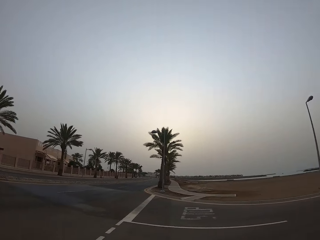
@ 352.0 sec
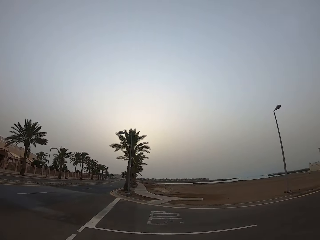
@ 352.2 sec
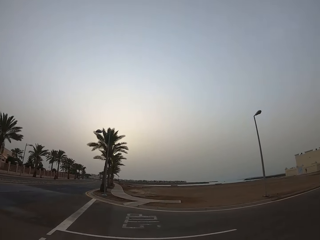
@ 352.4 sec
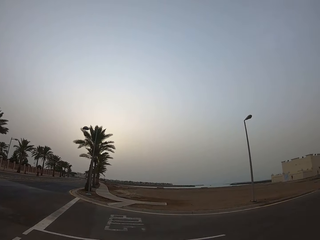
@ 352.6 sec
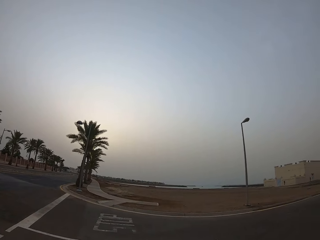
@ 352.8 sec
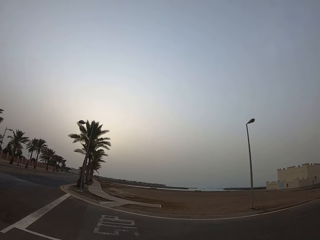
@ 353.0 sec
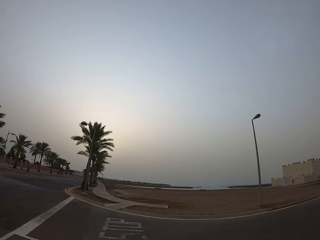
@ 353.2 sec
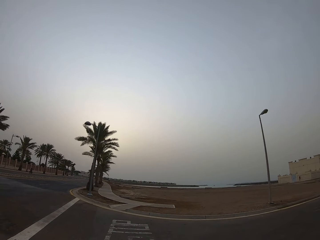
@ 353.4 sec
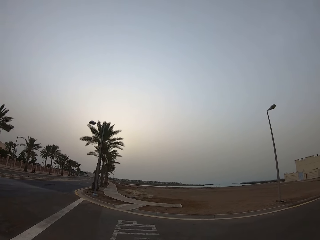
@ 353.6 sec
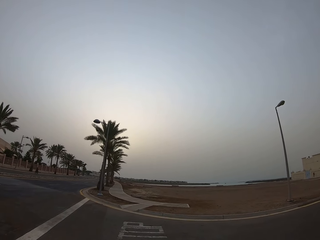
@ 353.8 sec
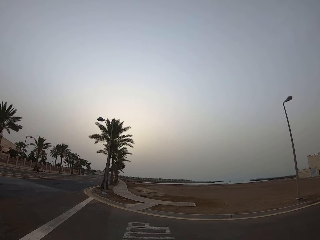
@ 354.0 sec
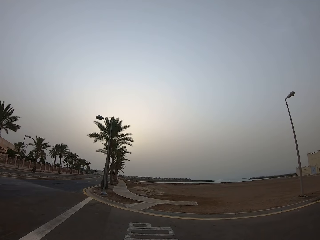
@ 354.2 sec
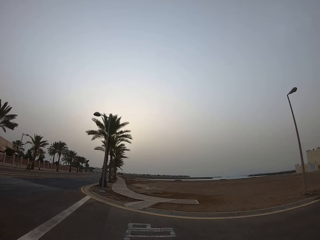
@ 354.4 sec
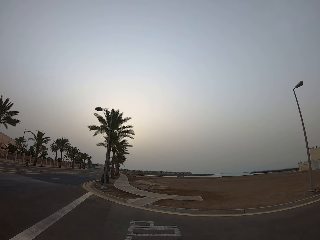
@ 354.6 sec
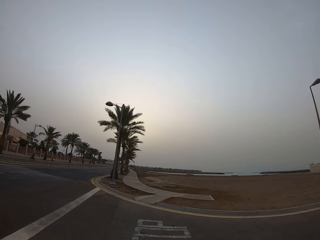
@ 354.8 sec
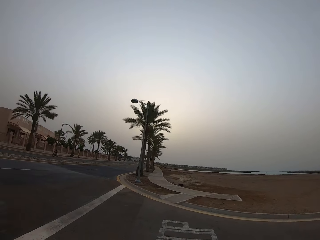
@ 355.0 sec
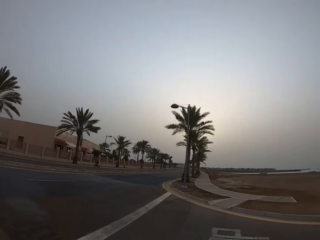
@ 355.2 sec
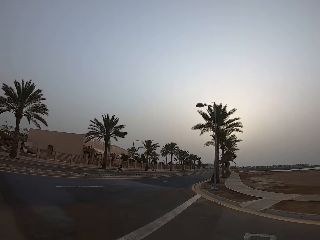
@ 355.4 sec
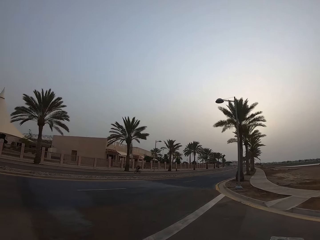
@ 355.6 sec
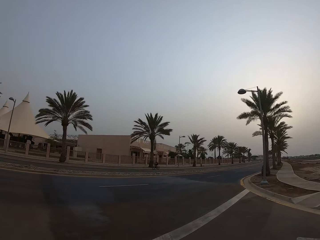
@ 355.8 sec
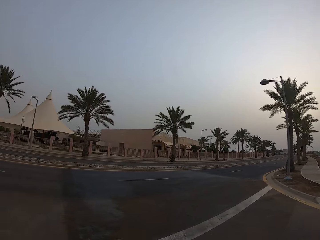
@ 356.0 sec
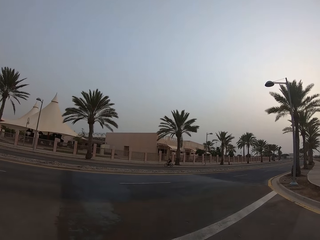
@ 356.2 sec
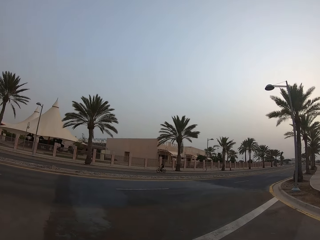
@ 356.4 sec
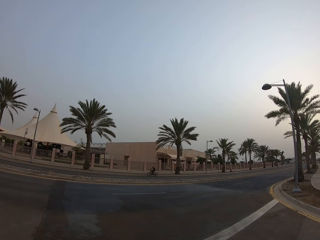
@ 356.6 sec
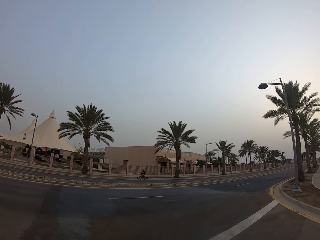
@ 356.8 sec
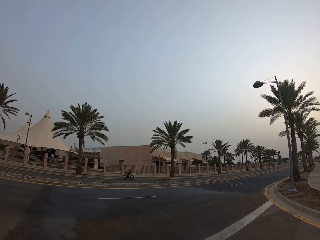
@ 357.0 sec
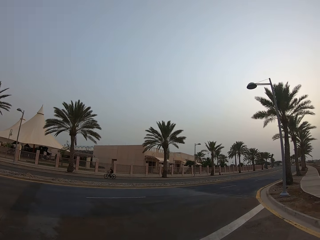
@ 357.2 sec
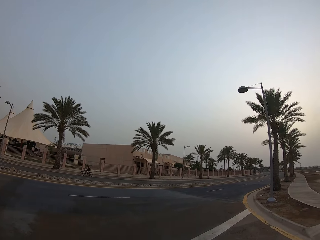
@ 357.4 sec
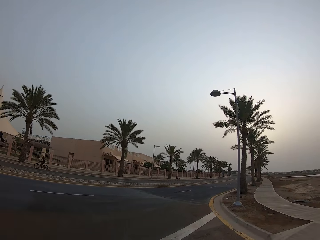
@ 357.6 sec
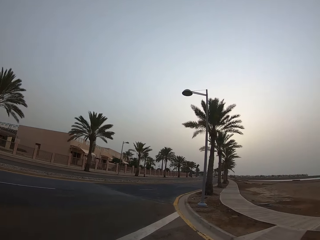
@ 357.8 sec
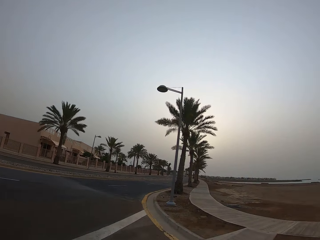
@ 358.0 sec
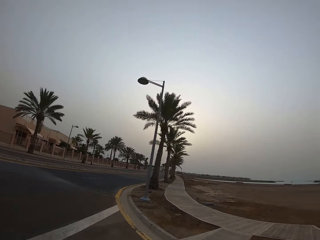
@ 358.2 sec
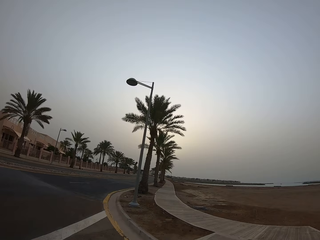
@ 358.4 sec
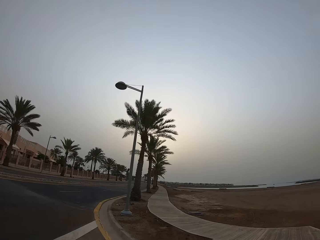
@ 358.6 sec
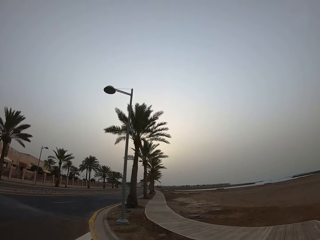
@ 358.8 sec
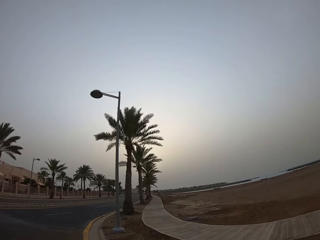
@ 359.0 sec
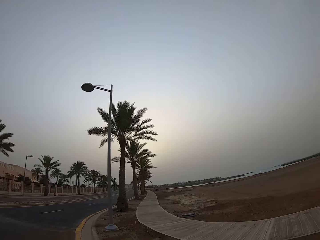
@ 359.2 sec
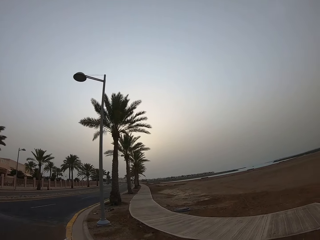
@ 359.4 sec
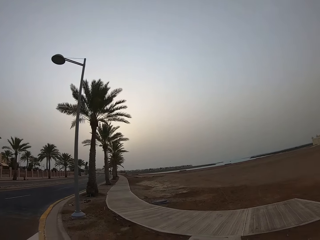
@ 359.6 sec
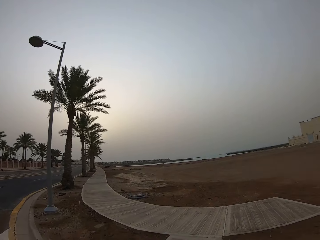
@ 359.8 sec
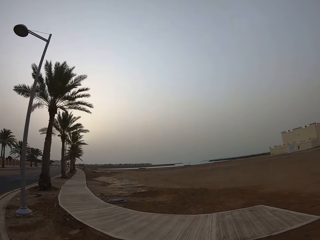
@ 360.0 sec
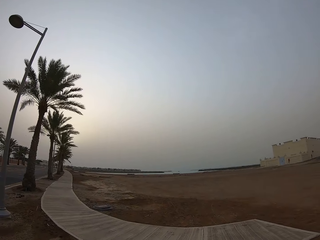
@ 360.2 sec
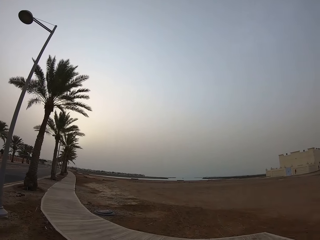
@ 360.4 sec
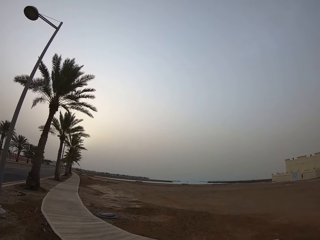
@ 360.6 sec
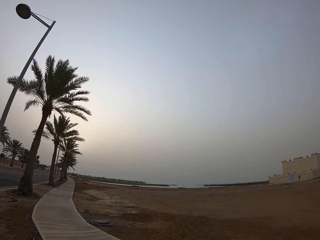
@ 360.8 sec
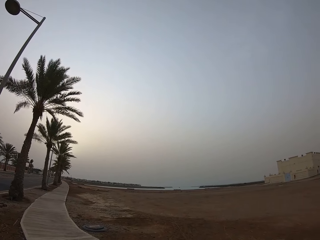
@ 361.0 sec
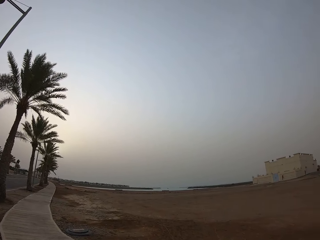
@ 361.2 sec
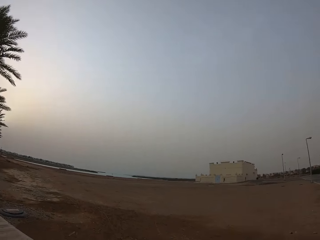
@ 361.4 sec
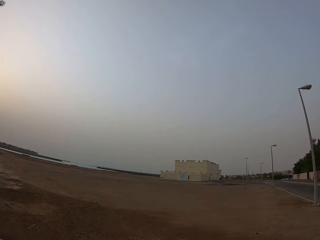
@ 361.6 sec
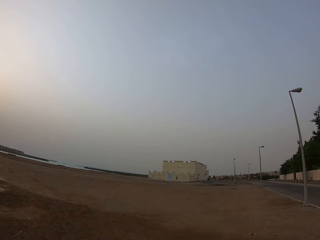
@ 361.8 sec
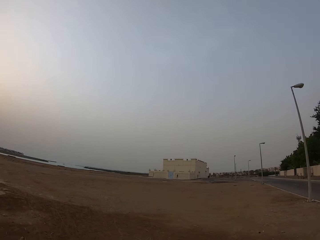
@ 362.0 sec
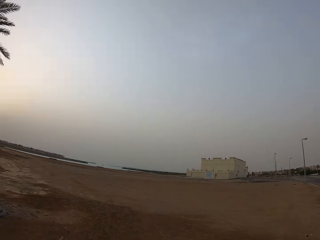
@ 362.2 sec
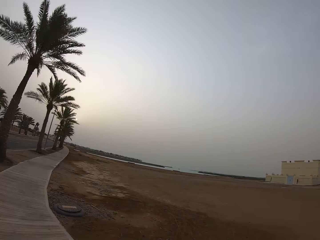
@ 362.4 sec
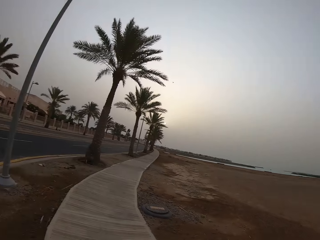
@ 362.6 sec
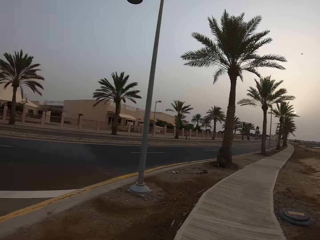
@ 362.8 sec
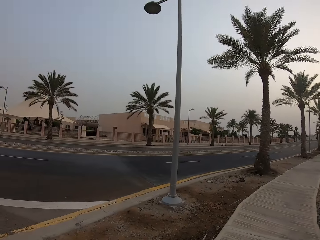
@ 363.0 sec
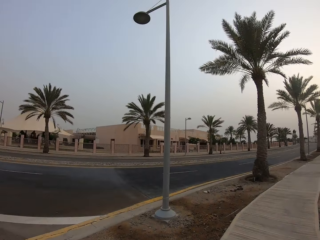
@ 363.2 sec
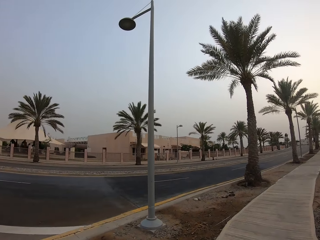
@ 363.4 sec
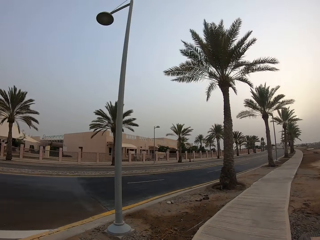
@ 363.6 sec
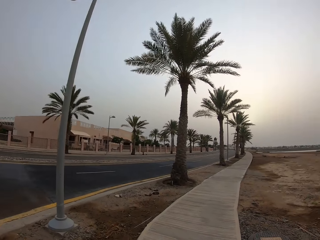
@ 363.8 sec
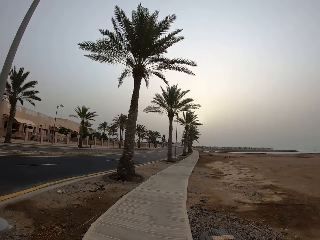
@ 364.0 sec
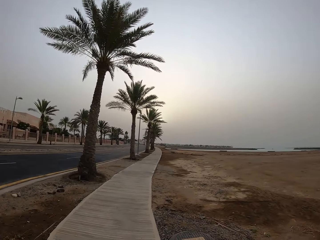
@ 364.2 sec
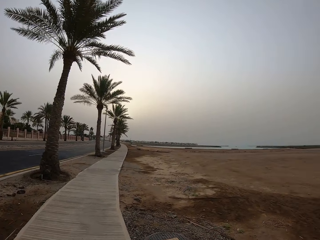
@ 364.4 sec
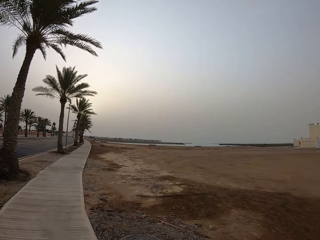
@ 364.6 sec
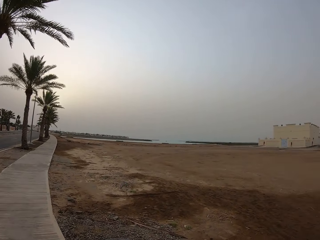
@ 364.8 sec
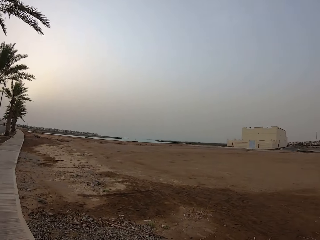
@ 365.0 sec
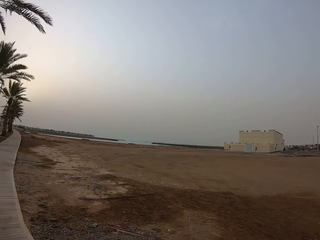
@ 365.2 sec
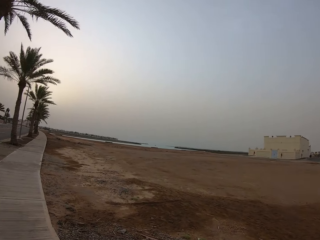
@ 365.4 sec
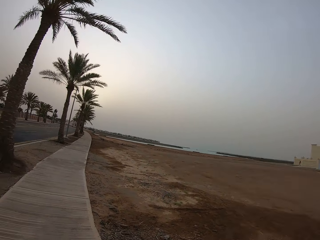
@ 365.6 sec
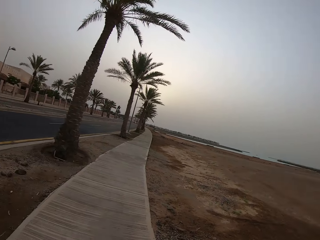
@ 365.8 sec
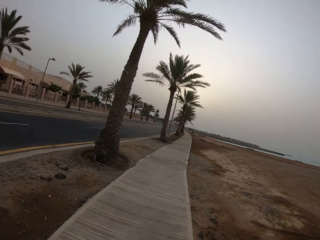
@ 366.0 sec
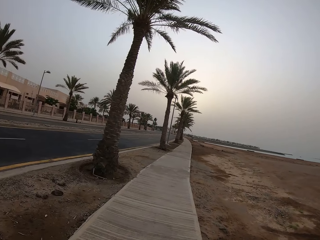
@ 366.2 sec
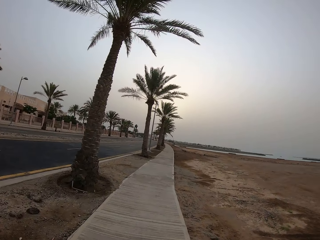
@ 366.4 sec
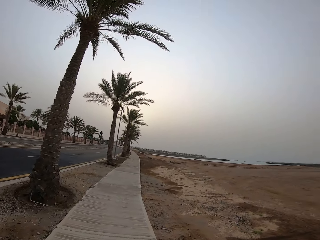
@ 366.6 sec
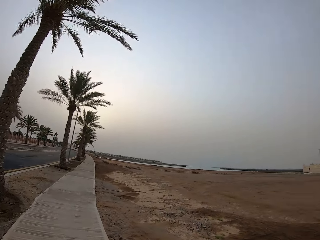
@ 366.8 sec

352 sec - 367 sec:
The camera wearer looks on the bicycle. They walk along the sidewalk. They look on the field.

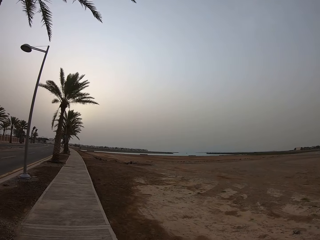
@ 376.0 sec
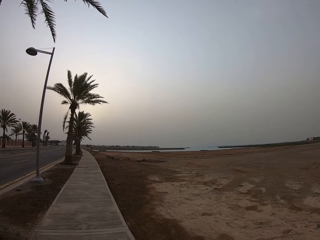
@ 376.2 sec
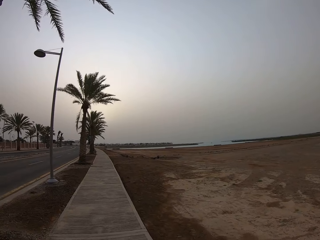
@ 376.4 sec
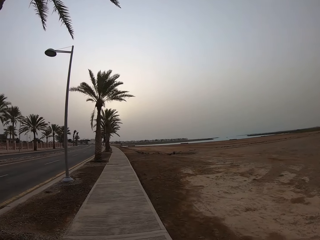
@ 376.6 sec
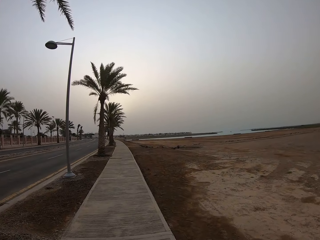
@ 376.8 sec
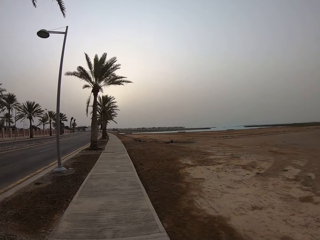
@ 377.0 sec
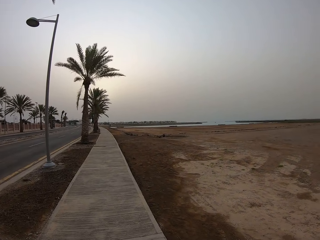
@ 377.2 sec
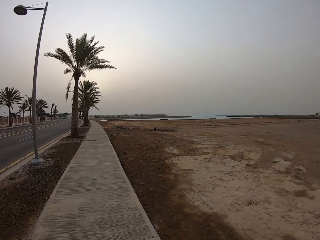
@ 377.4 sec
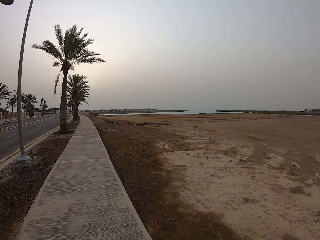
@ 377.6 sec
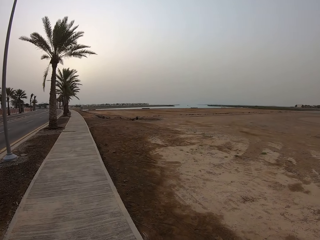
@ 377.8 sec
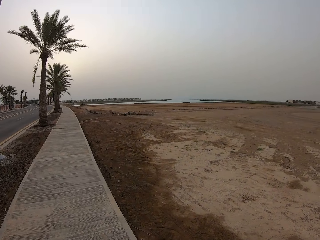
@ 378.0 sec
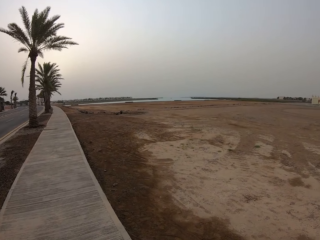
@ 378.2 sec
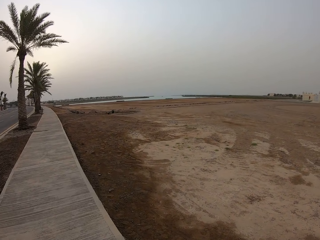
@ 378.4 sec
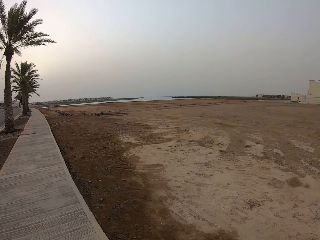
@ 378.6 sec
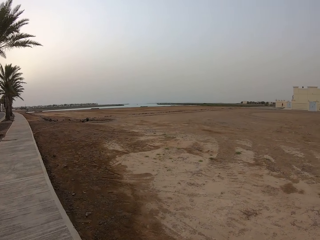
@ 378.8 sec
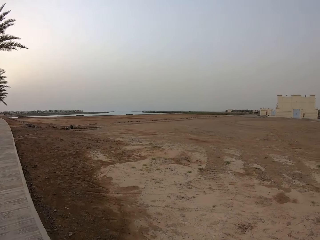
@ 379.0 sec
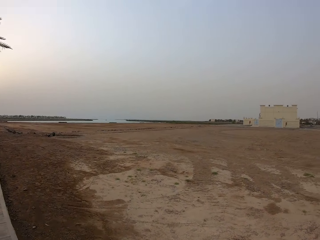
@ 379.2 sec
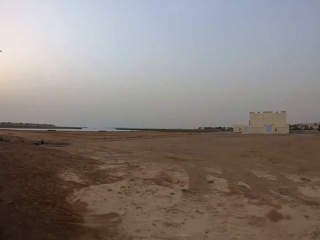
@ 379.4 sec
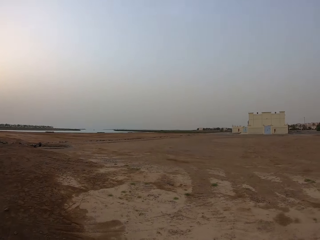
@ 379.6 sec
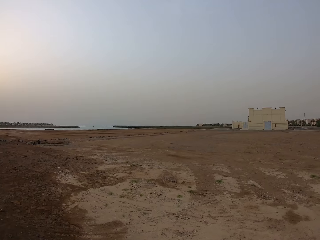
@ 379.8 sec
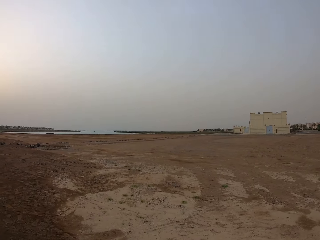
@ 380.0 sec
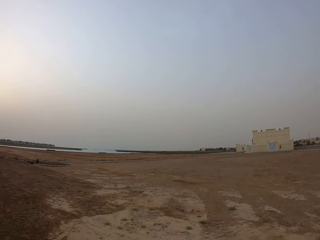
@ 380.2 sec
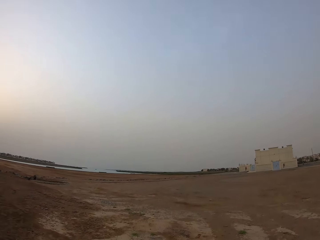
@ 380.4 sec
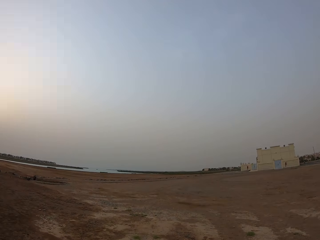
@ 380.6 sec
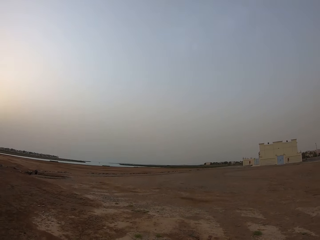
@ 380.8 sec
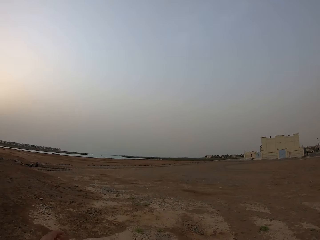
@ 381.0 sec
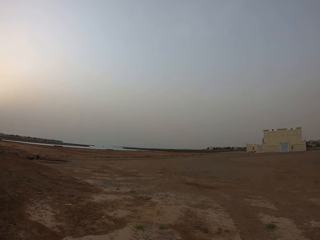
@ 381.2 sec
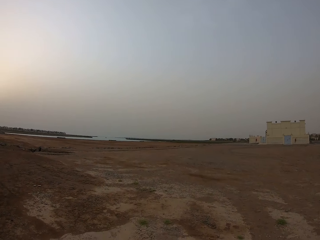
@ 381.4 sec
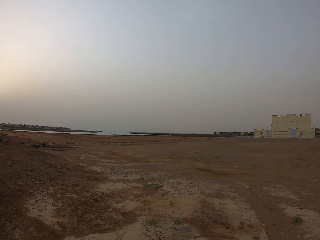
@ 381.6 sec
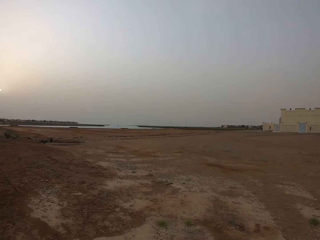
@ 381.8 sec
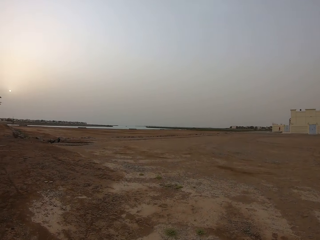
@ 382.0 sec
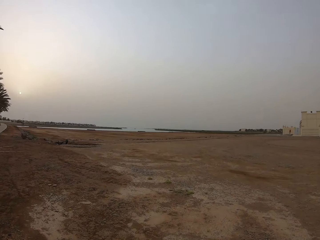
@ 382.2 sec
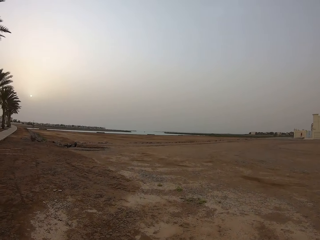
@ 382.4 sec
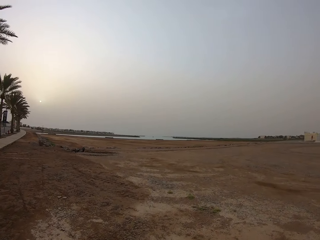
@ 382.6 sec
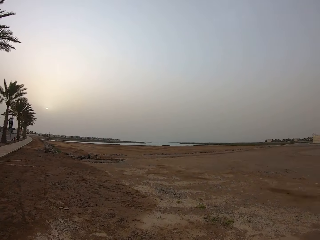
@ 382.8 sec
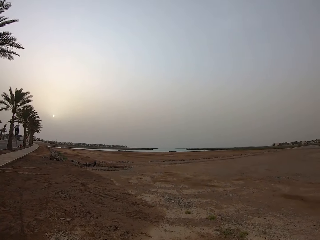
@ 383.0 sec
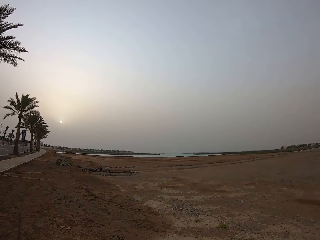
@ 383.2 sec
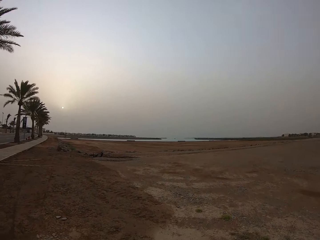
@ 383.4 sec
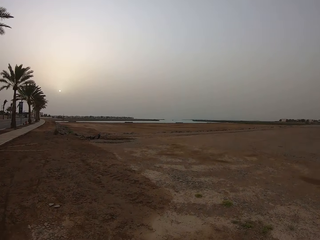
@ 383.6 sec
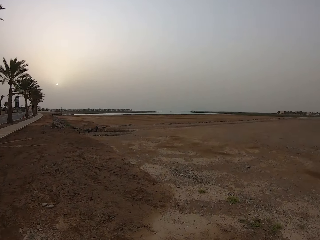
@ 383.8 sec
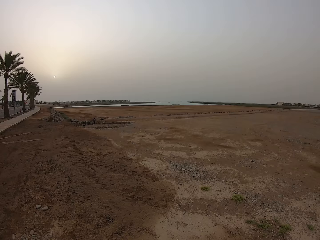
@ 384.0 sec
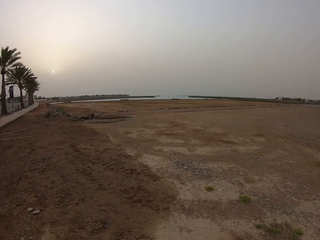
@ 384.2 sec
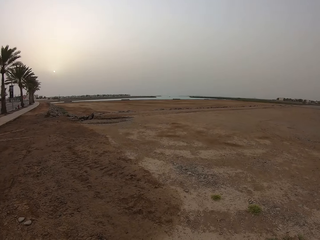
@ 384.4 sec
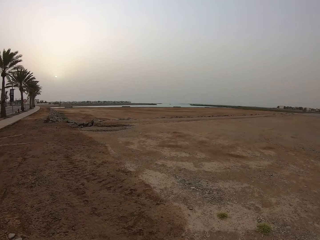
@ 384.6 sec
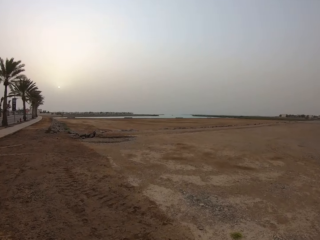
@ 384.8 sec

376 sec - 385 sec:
The camera wearer walks on the walkway. They step on the field. They walk on the field.
